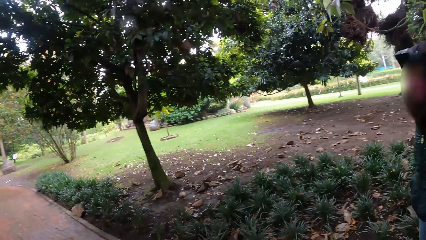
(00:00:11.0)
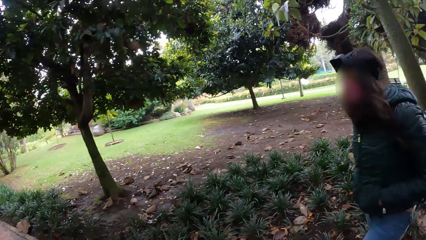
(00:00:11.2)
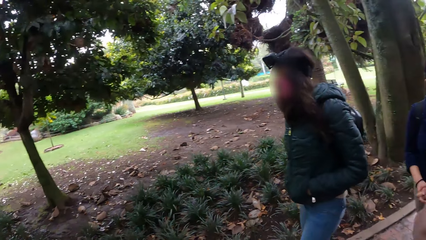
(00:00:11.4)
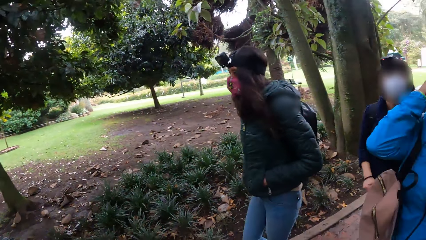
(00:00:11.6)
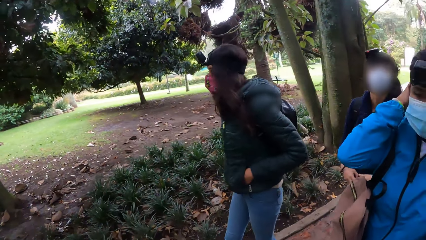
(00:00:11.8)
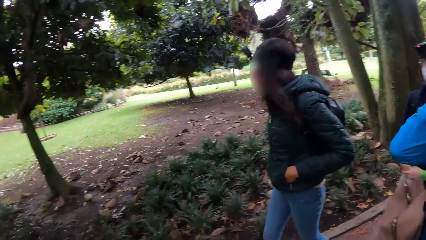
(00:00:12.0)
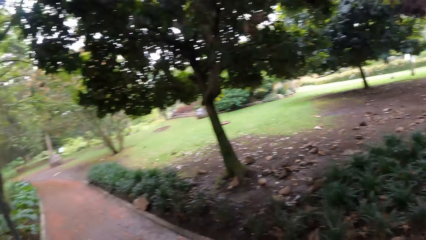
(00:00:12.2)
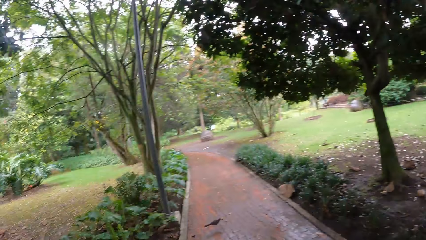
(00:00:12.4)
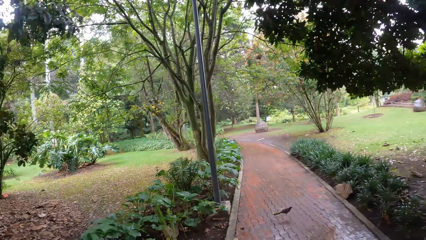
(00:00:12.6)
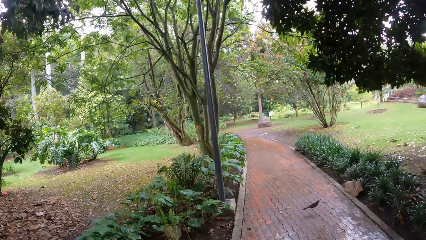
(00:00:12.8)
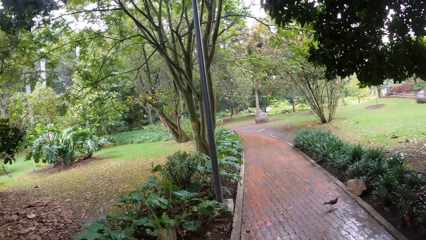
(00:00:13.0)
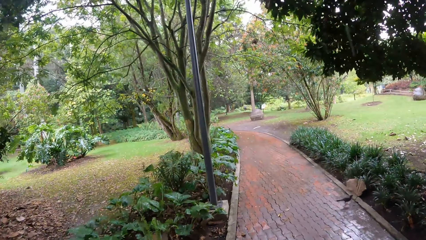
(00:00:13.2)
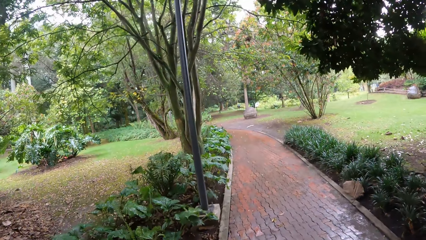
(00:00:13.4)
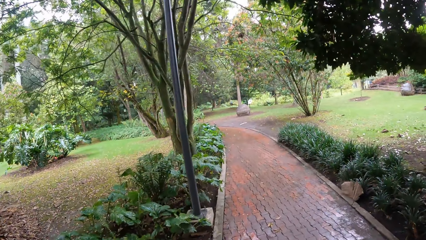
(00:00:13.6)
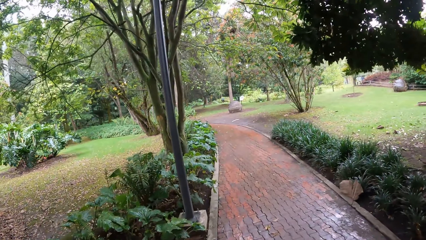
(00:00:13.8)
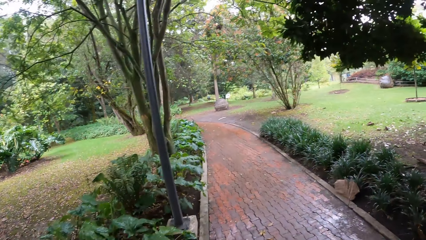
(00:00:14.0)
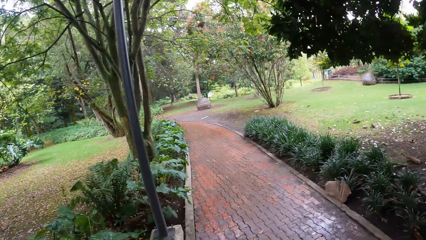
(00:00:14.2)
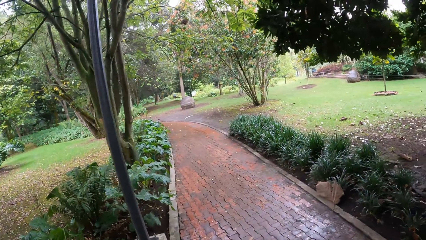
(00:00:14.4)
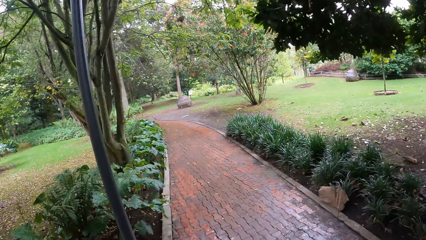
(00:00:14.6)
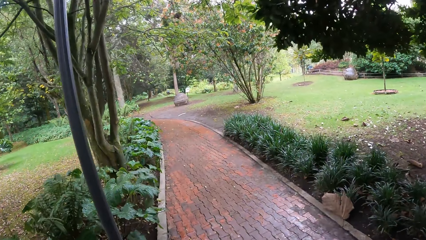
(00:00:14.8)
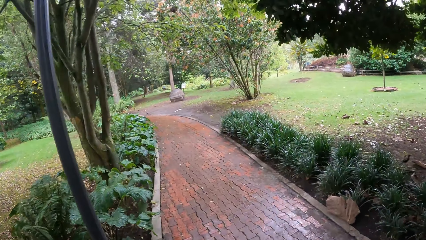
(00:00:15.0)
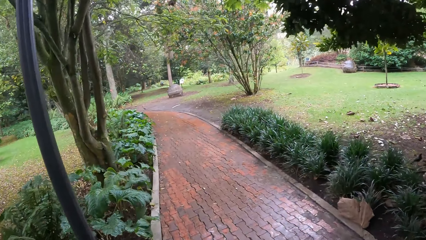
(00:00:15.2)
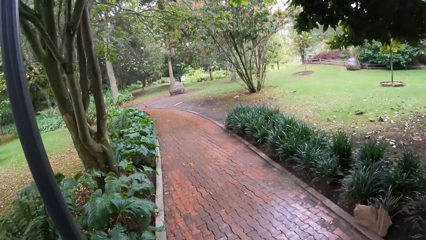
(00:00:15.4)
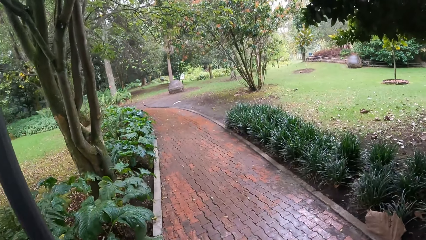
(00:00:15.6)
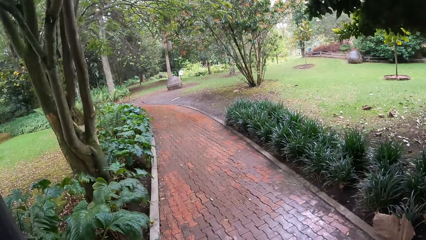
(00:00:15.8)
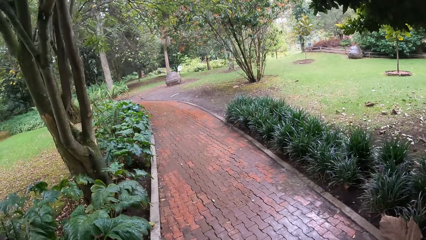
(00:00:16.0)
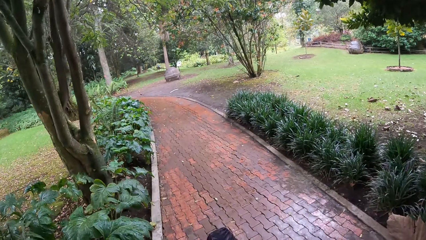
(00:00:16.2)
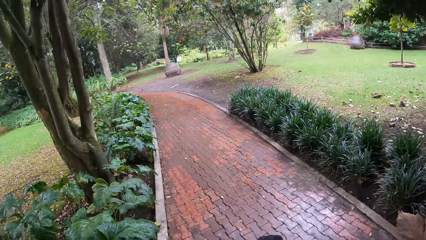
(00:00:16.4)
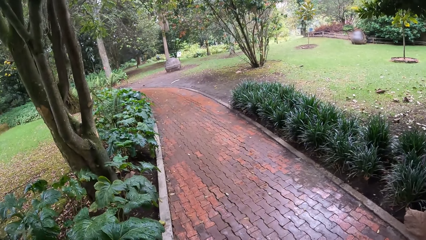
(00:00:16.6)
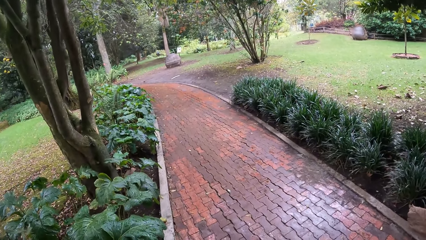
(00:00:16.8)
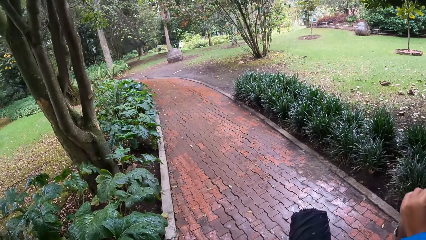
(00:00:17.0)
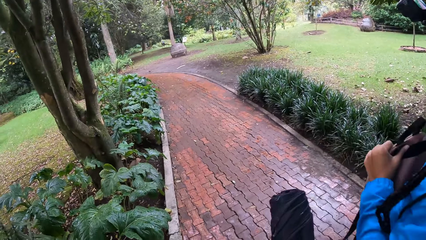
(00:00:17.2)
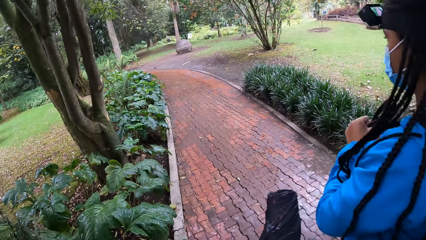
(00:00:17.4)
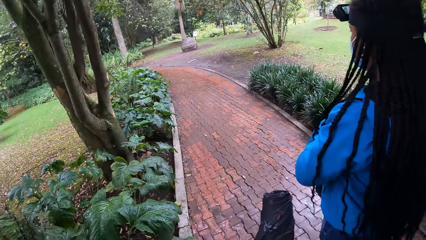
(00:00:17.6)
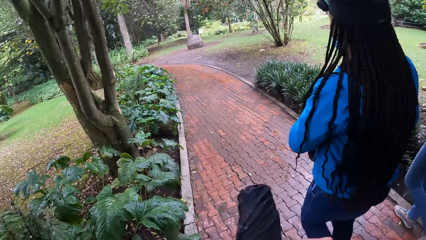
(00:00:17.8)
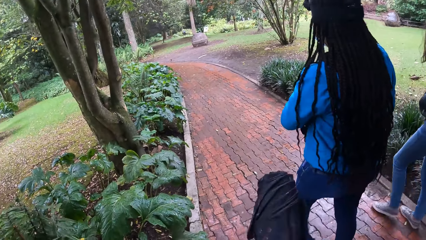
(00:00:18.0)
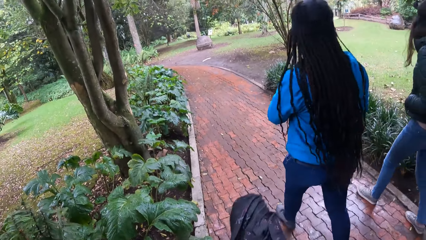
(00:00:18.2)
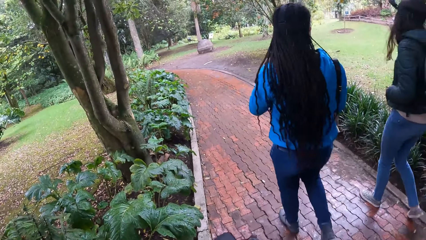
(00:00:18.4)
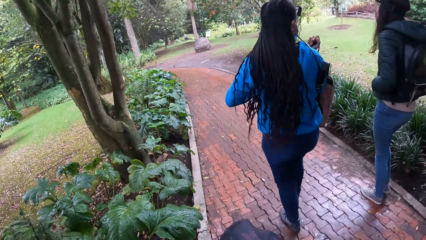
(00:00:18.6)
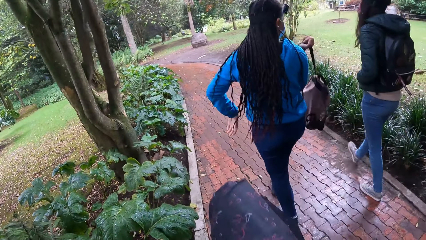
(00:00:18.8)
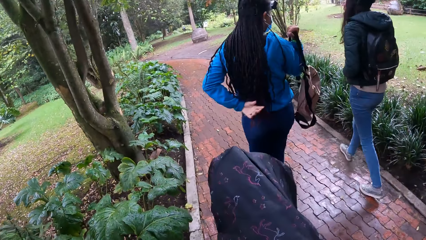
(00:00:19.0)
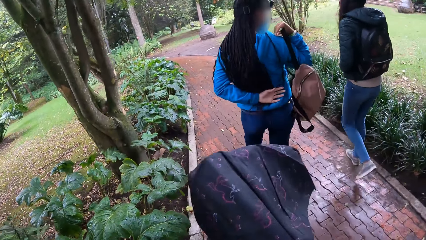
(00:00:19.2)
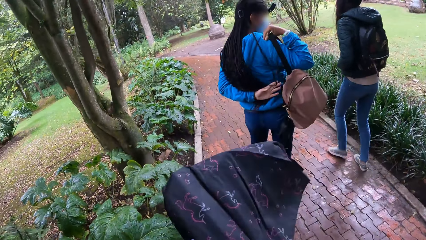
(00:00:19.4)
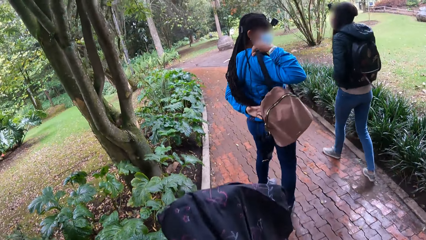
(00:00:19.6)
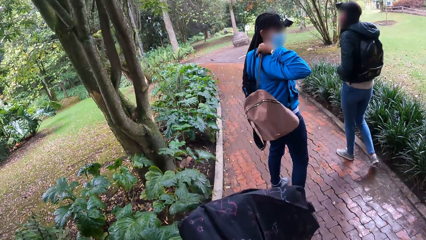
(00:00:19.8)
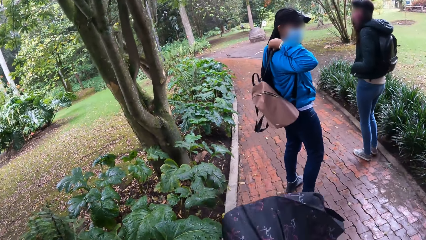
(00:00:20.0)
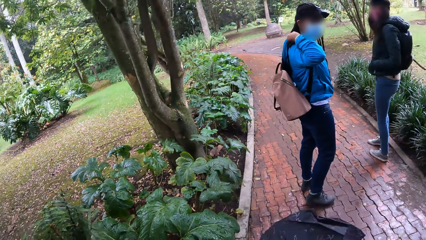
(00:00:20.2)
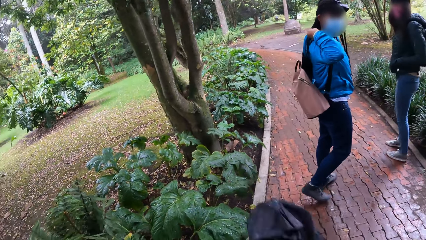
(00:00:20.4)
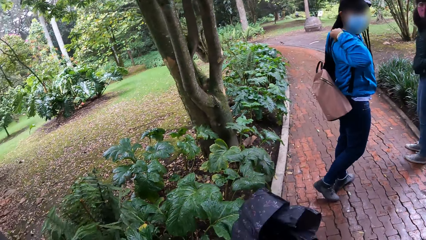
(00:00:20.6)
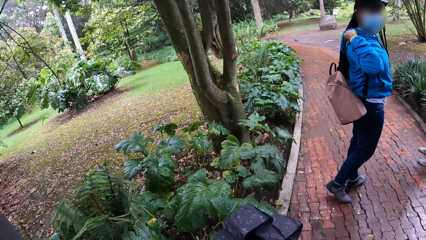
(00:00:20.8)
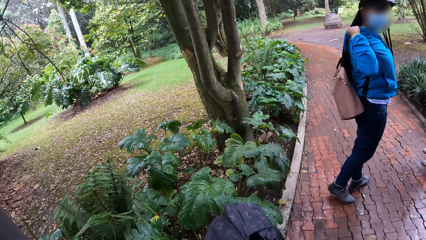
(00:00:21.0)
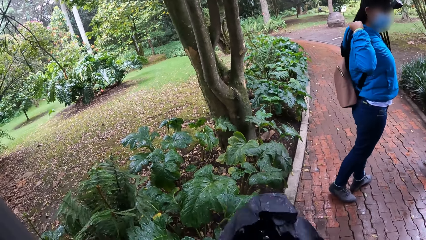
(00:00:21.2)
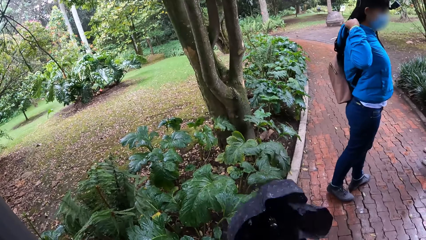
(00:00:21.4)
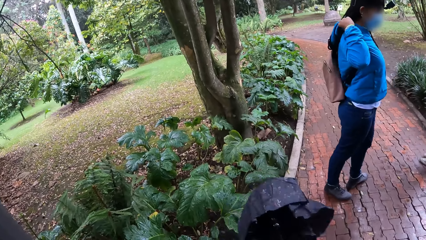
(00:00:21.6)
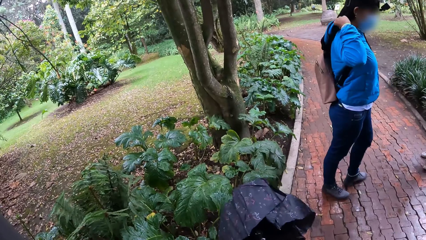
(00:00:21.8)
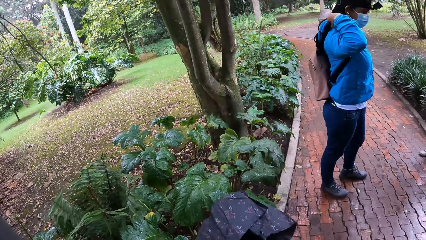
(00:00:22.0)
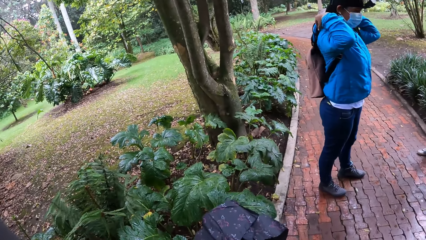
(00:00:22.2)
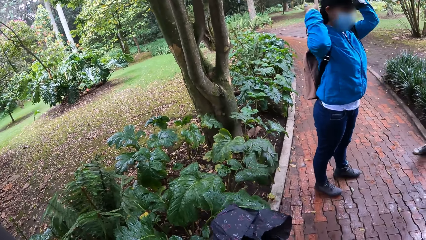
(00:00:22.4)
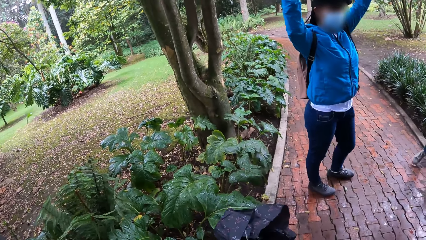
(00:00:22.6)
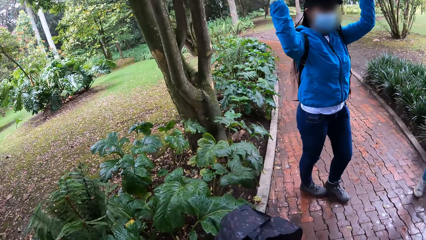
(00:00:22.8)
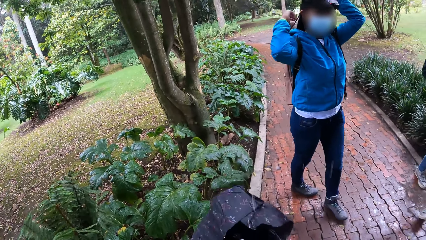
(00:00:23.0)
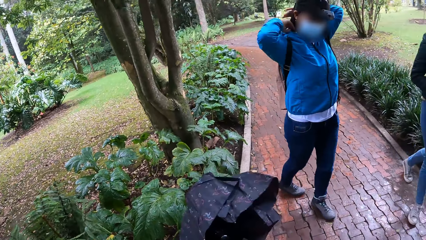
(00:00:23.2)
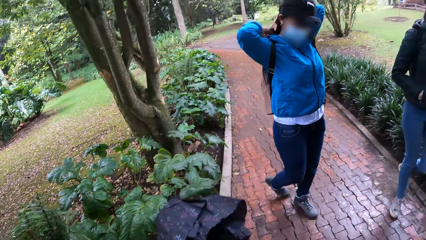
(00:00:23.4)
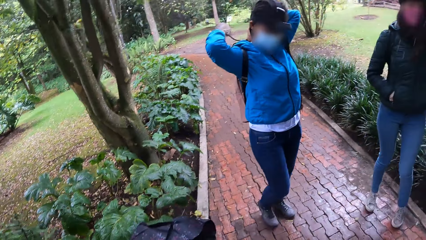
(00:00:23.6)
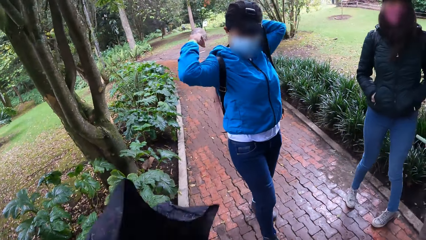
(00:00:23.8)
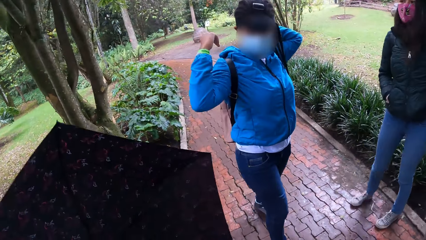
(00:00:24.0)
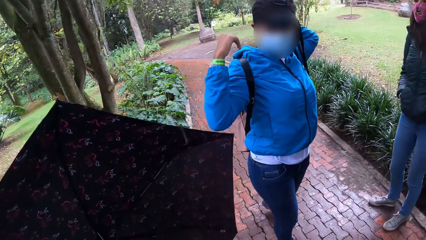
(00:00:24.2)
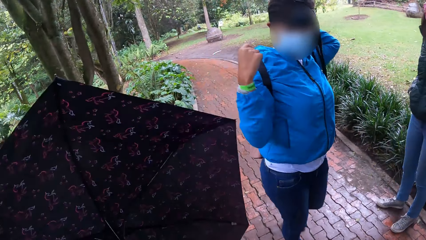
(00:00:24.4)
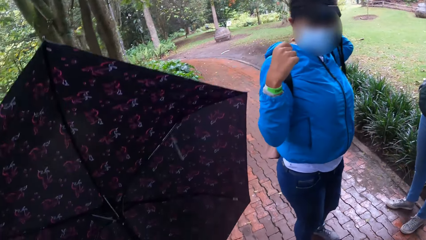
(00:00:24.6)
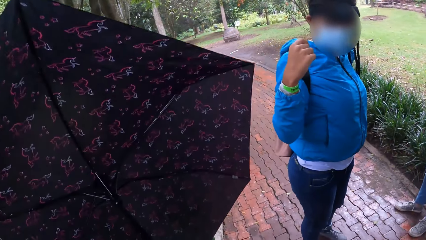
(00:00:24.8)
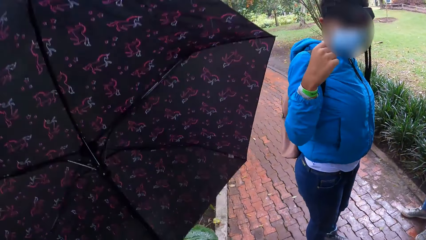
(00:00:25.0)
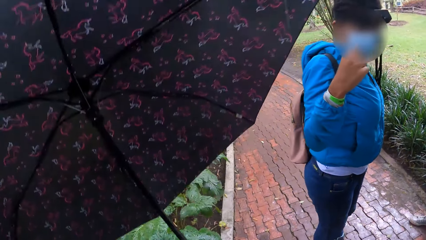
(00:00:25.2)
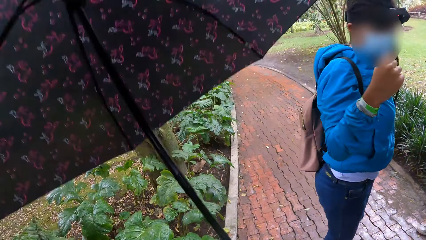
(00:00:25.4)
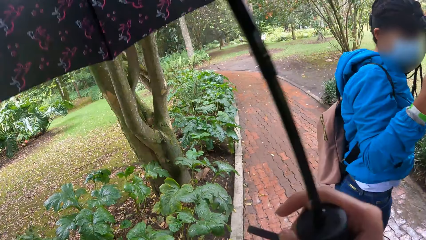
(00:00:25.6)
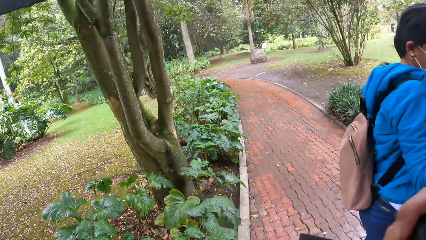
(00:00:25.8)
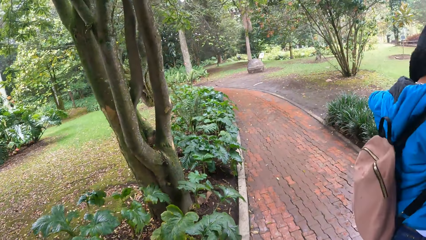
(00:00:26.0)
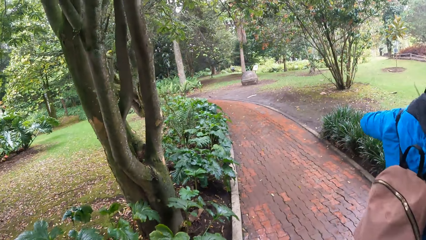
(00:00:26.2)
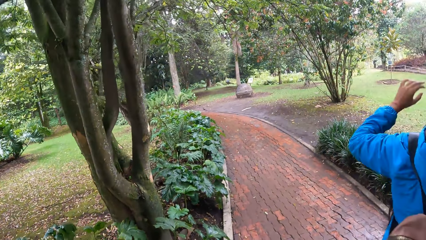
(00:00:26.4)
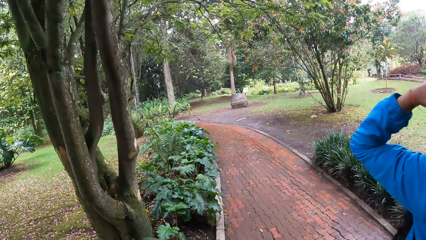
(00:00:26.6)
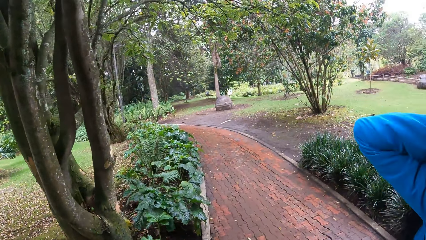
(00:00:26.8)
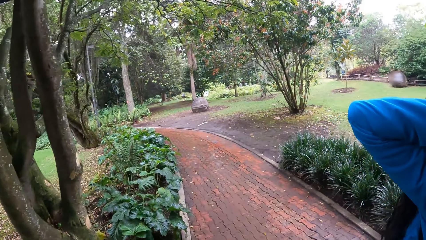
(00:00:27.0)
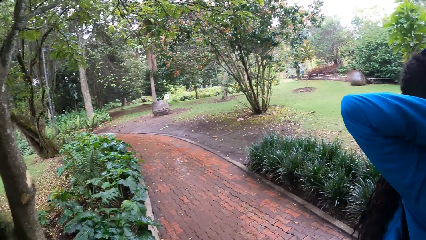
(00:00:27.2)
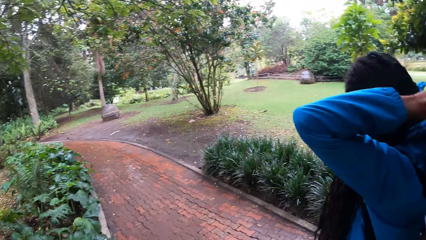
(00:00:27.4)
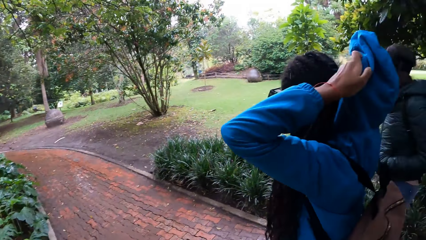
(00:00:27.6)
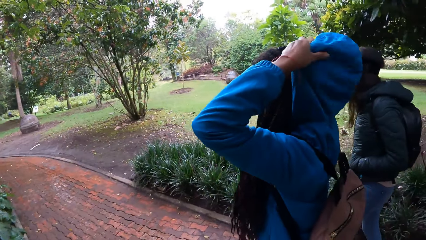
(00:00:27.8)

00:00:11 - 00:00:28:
The camera wearer walks along the walkway. They open the umbrella with both hands. A woman wears her bag on her back with both hands. The camera wearer opens the umbrella with both hands.
